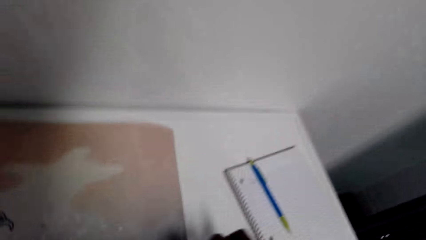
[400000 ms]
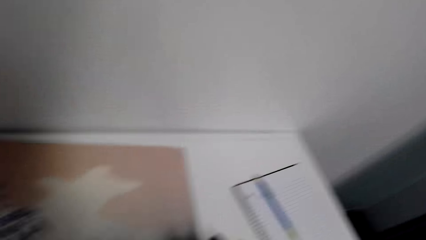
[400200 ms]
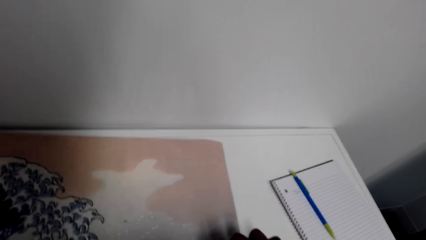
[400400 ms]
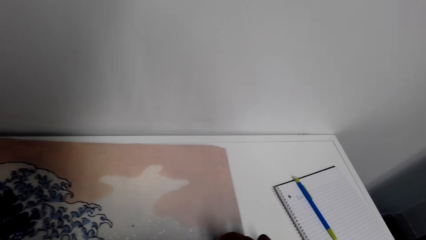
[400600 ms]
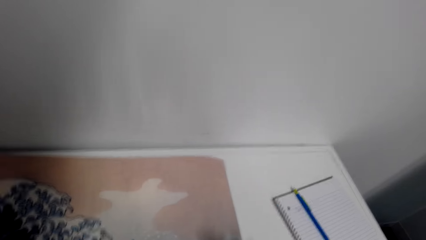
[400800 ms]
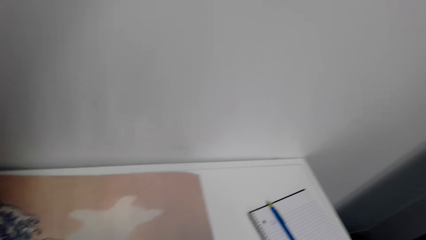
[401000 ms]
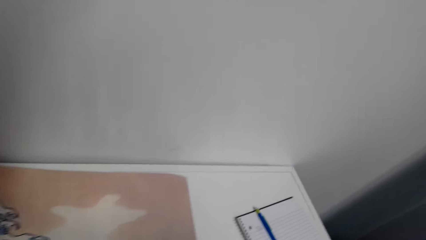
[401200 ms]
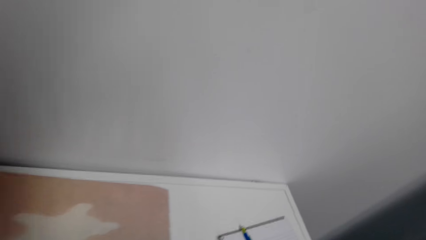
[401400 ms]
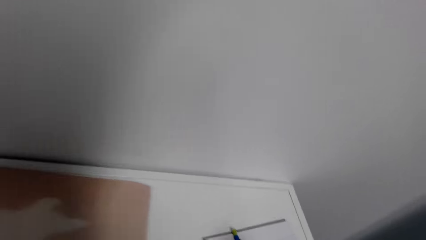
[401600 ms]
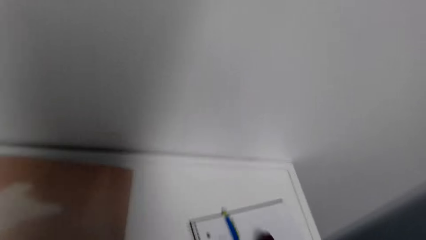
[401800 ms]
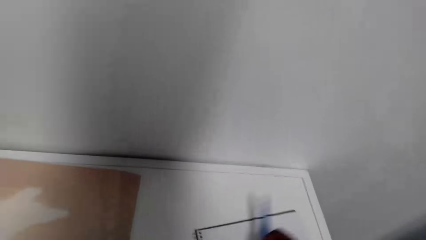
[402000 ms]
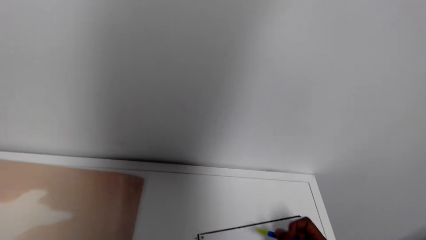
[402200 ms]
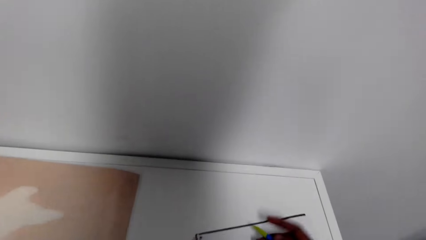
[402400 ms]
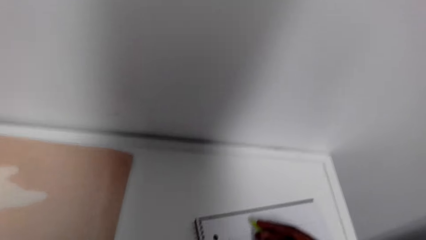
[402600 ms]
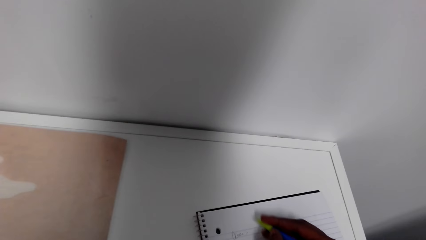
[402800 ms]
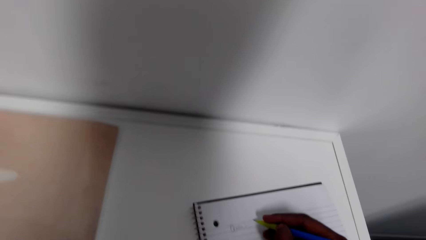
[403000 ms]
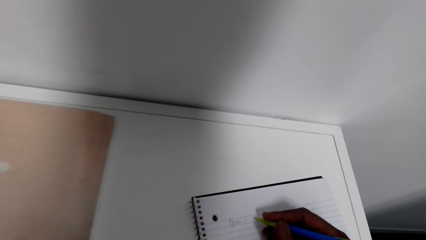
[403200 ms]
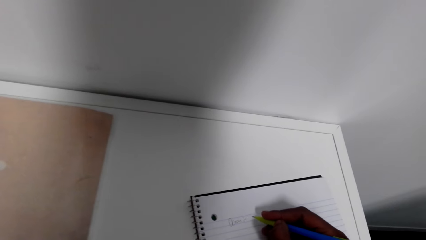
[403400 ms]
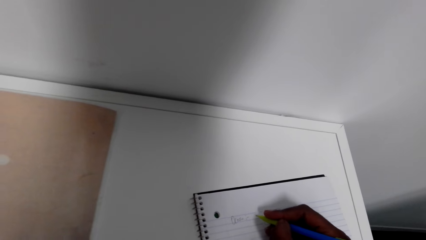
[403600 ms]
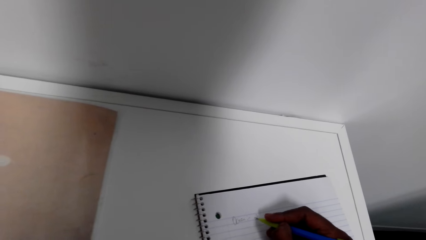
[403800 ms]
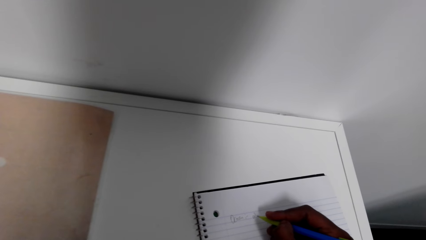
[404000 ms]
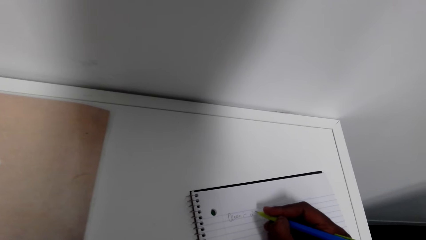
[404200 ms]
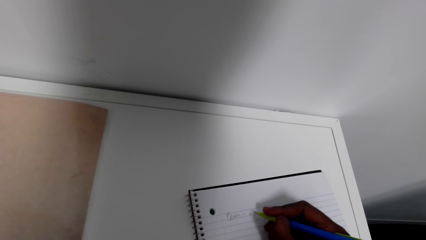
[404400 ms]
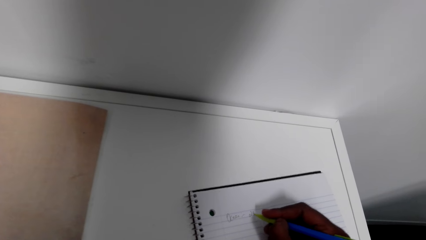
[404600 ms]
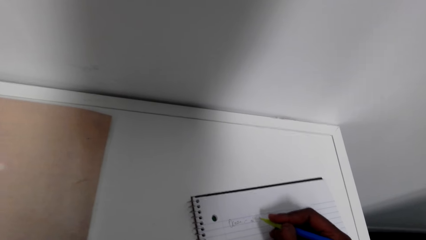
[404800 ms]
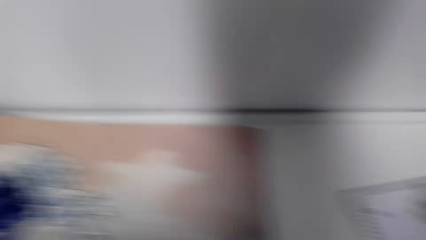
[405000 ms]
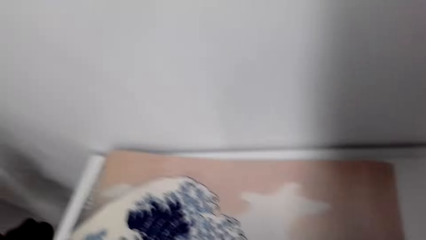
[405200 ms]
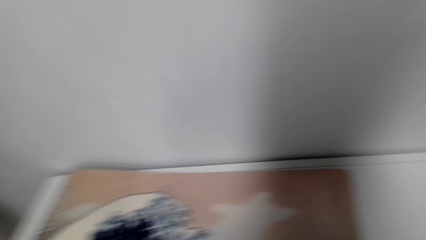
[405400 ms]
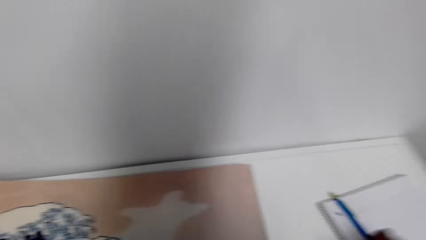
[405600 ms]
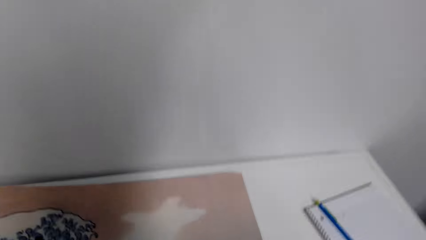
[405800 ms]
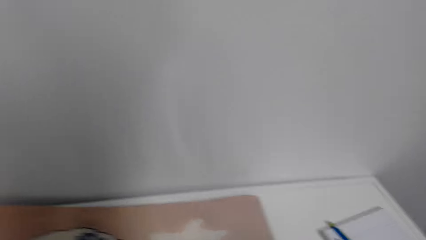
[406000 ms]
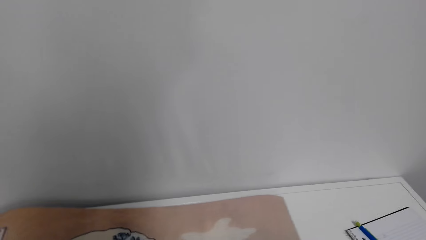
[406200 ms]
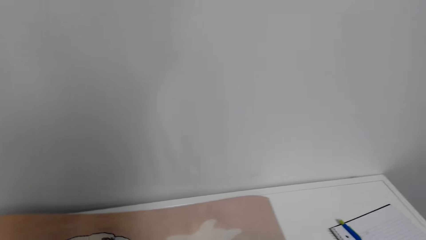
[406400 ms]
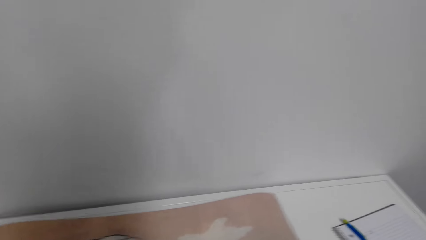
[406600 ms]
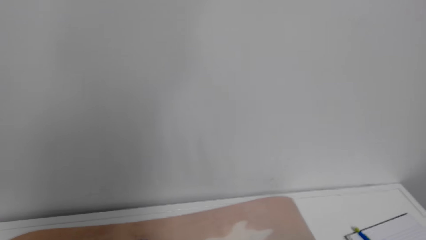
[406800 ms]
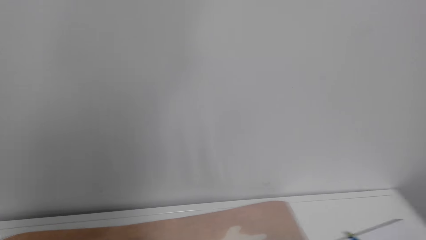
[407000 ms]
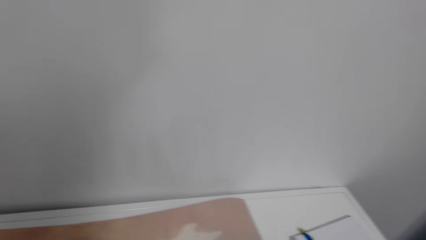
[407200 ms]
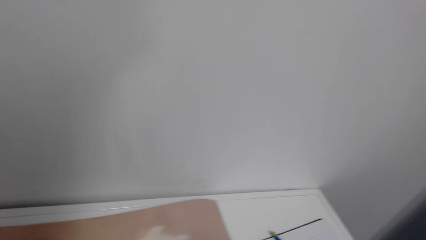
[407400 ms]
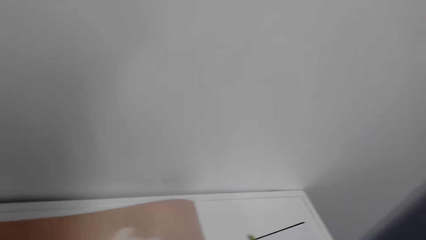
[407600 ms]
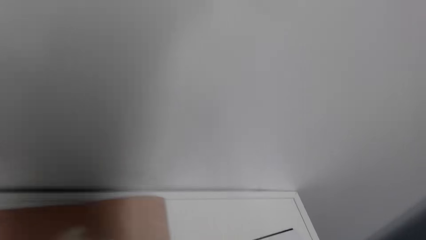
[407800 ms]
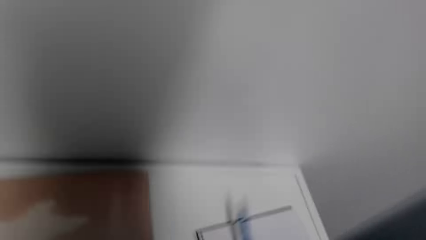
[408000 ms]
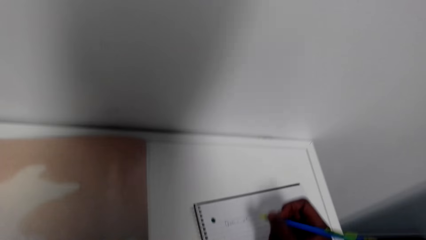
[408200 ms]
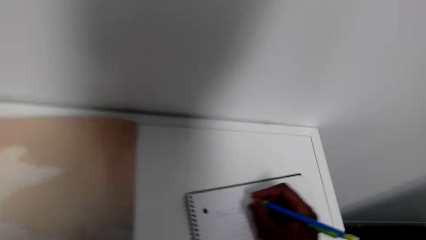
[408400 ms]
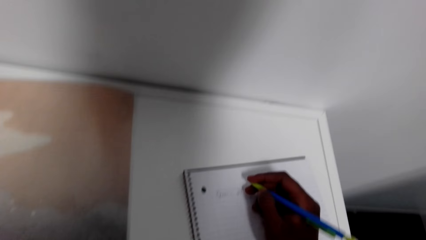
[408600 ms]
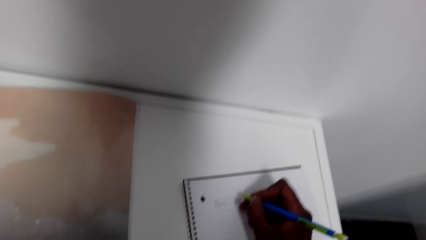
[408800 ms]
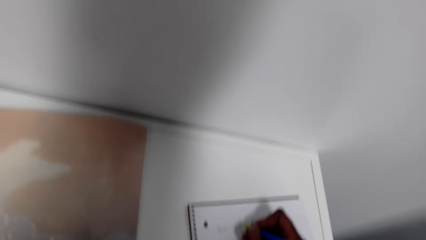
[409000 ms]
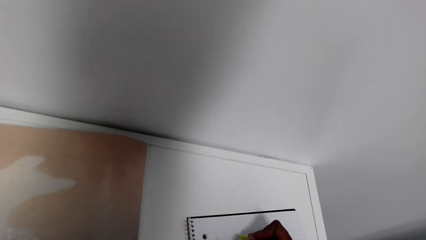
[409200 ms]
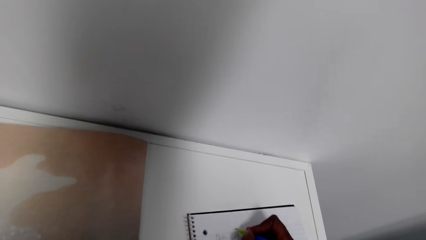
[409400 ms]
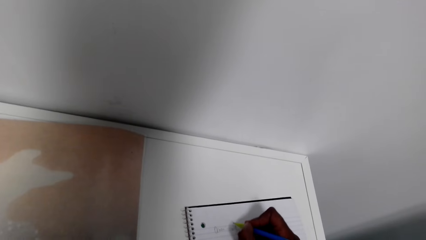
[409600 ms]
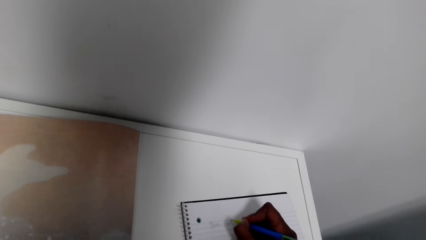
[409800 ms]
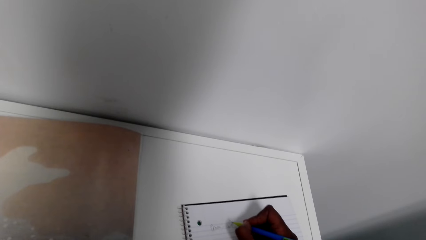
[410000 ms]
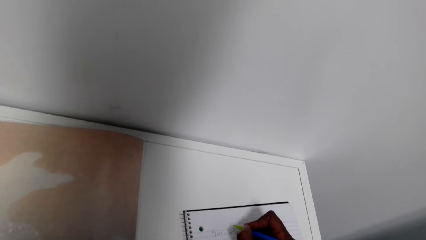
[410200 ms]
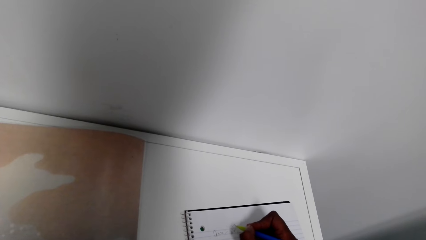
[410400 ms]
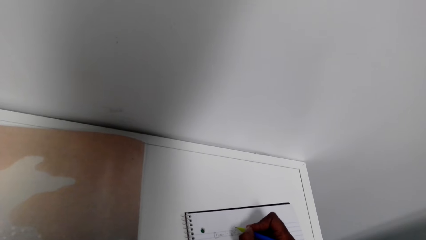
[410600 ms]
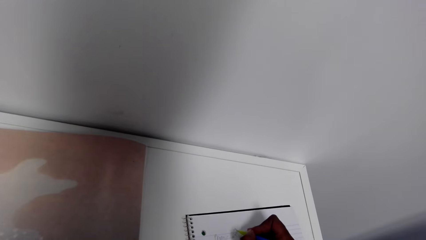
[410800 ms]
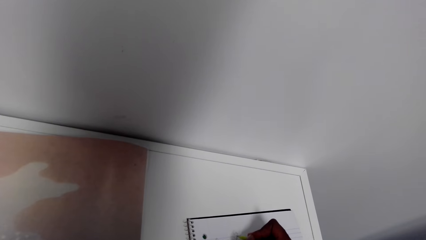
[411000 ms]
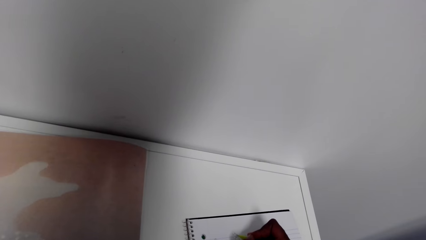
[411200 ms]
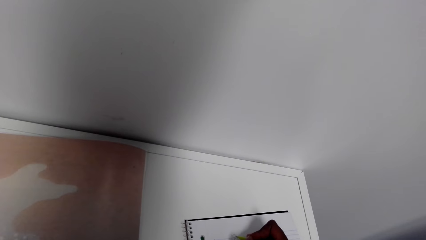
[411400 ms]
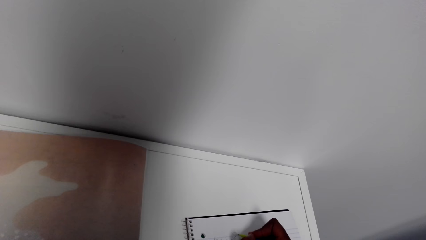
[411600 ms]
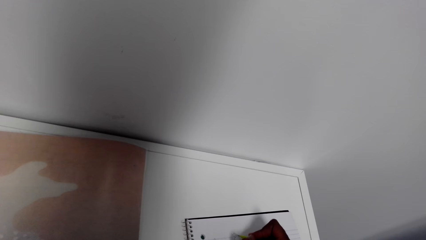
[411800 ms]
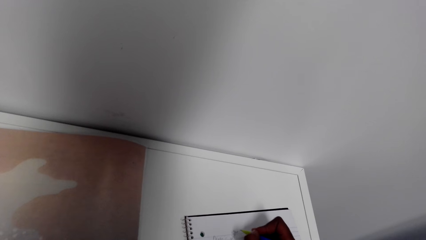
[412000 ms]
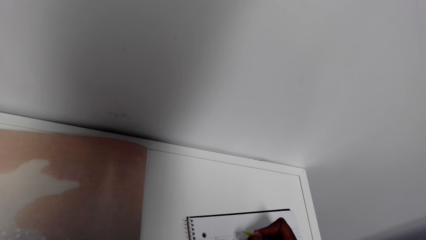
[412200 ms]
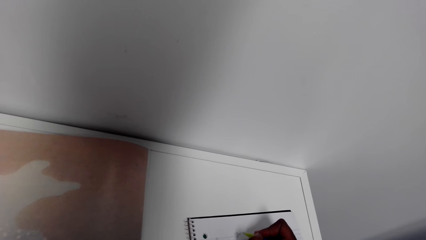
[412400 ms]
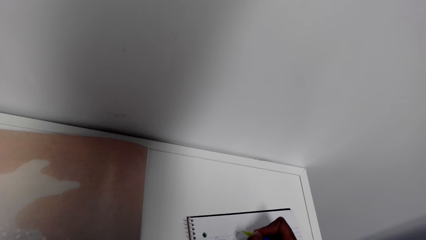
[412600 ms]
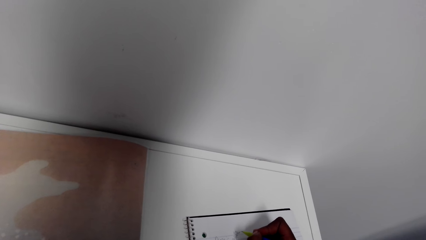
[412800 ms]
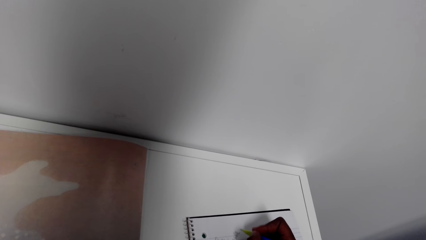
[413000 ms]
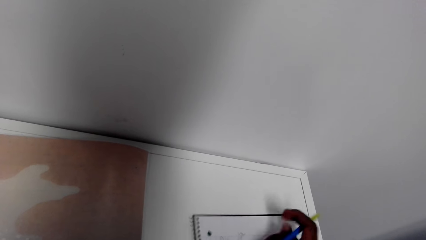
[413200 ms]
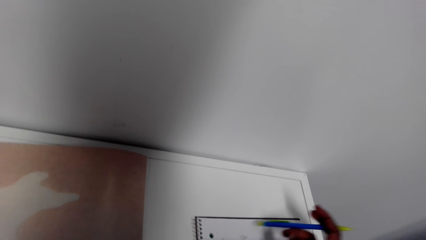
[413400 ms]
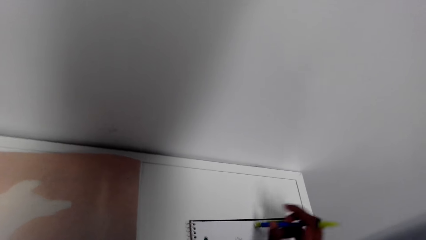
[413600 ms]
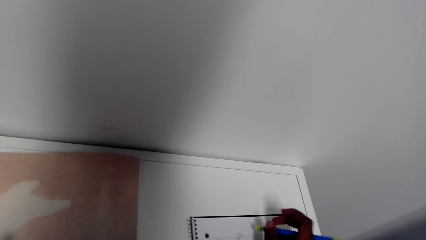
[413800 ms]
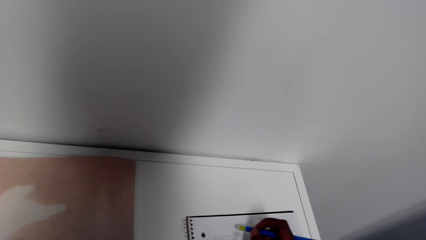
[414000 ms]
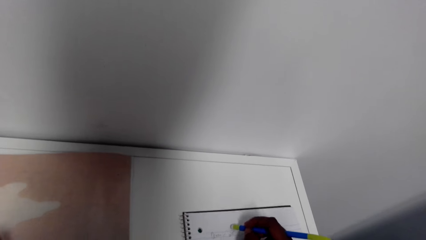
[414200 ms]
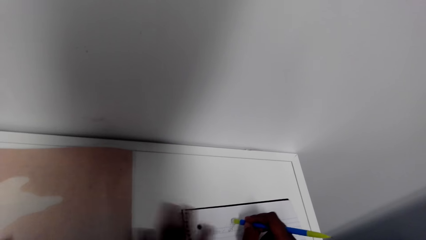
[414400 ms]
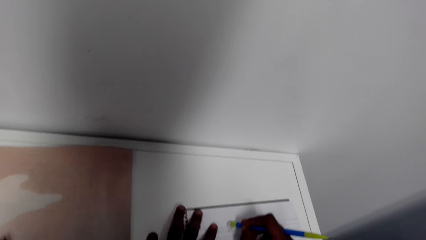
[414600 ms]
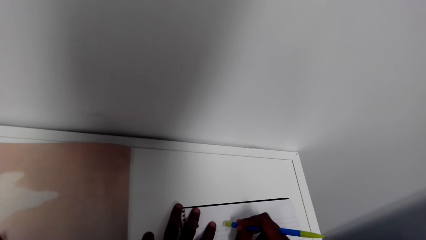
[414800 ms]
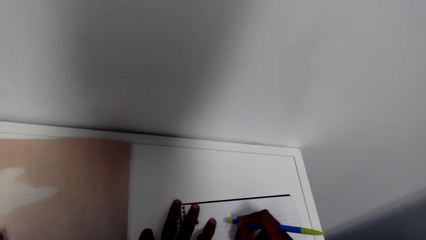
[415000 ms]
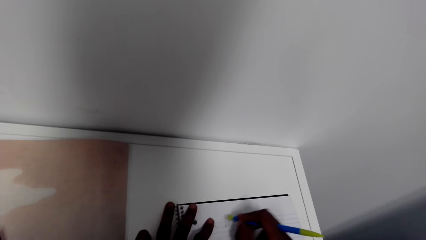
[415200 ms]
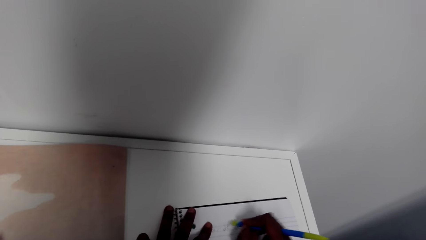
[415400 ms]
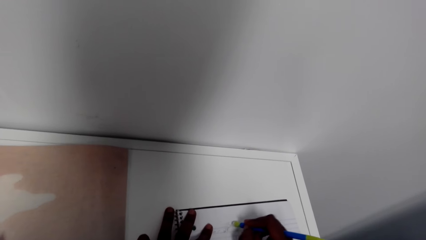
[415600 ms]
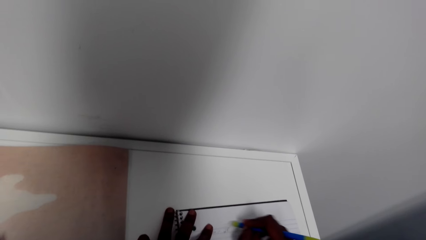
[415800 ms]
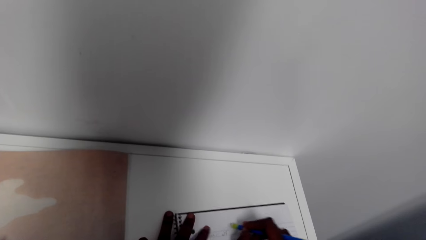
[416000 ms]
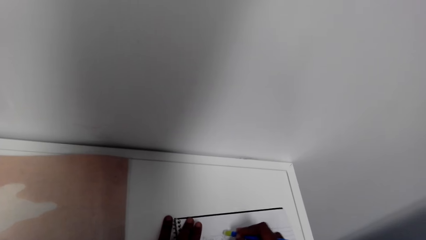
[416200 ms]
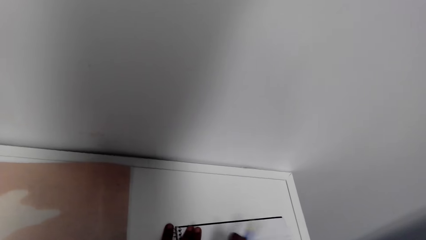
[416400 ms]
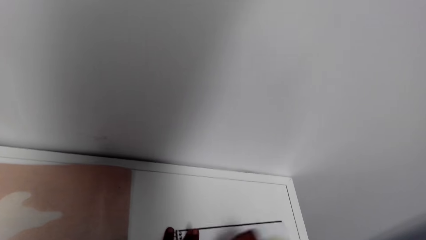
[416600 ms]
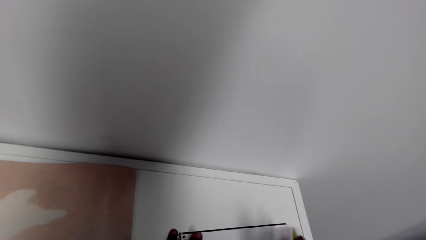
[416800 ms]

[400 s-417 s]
The camera wearer picks up a pen. They write on the book. They check something. They write on the book. They erase the writings.
